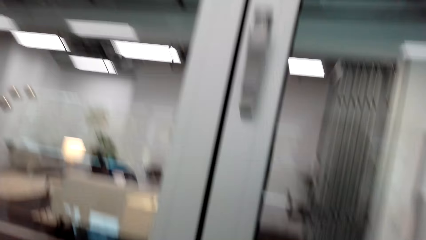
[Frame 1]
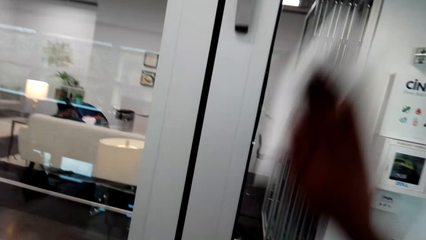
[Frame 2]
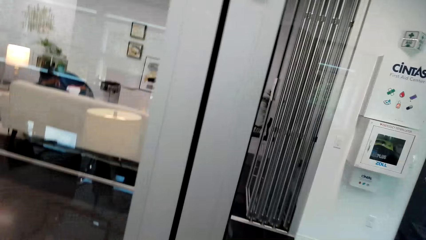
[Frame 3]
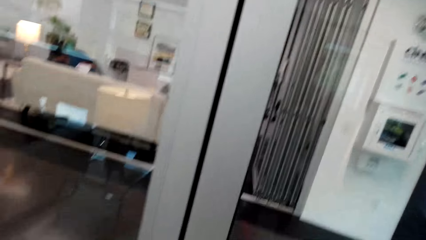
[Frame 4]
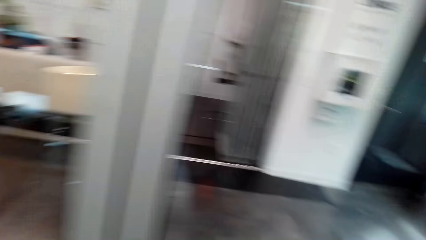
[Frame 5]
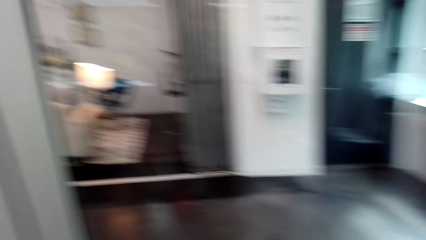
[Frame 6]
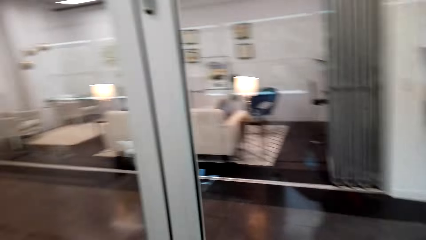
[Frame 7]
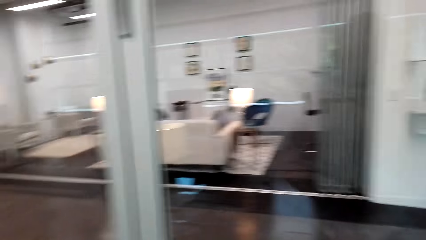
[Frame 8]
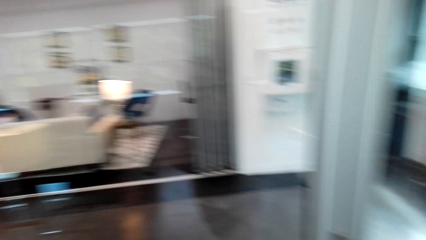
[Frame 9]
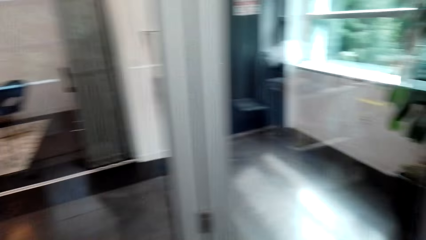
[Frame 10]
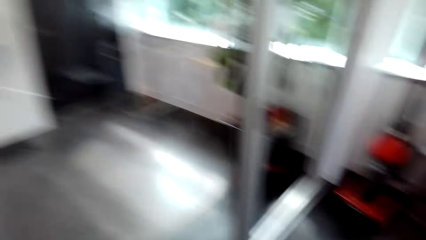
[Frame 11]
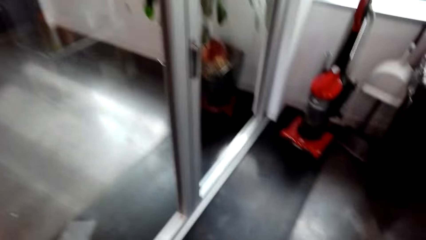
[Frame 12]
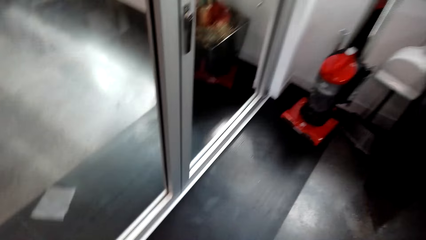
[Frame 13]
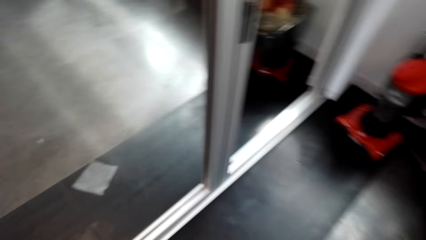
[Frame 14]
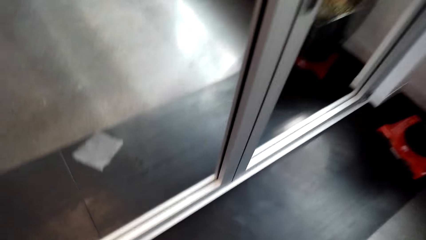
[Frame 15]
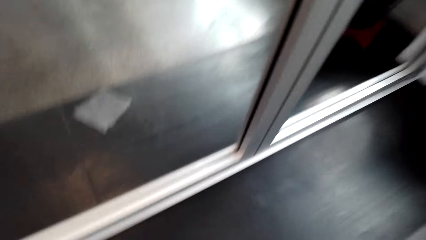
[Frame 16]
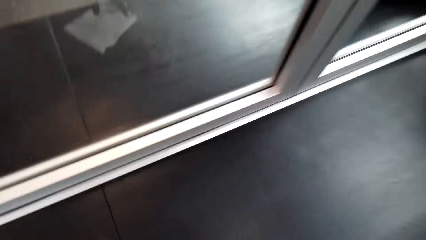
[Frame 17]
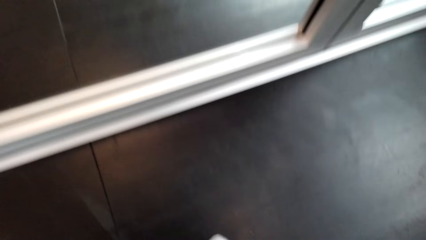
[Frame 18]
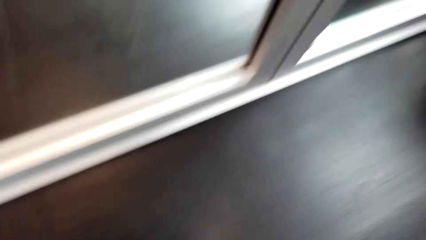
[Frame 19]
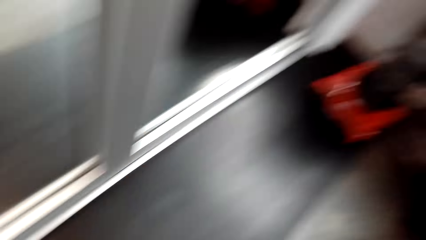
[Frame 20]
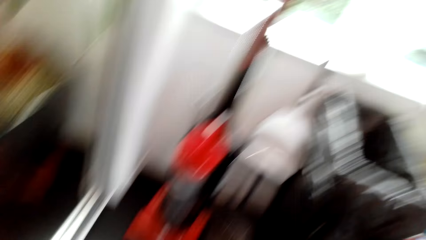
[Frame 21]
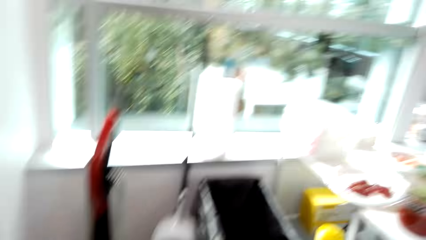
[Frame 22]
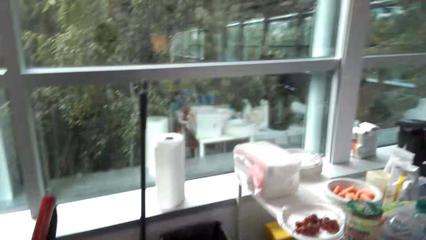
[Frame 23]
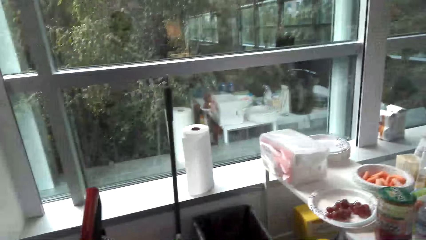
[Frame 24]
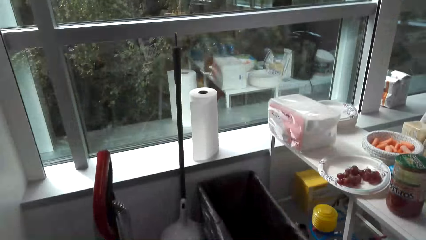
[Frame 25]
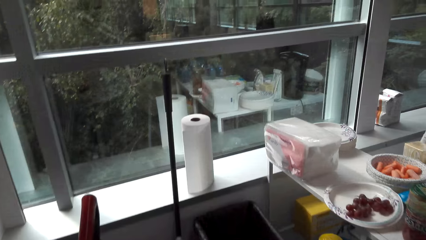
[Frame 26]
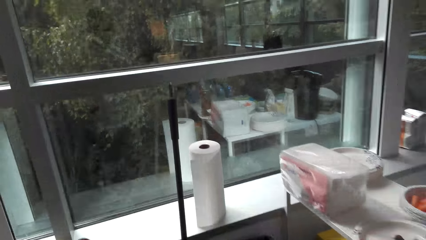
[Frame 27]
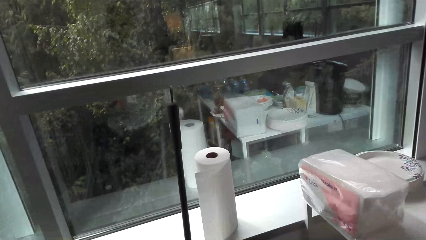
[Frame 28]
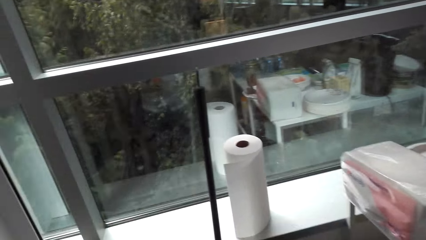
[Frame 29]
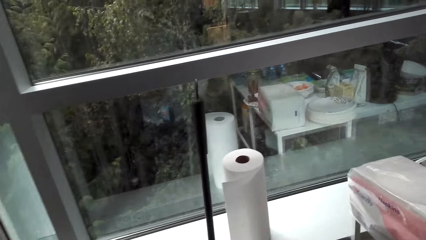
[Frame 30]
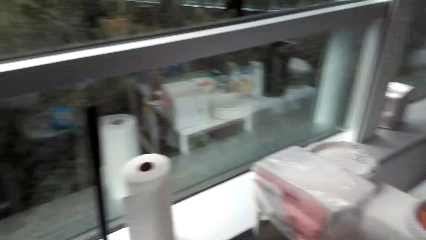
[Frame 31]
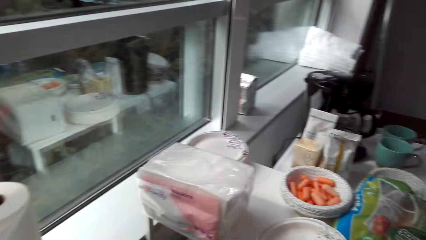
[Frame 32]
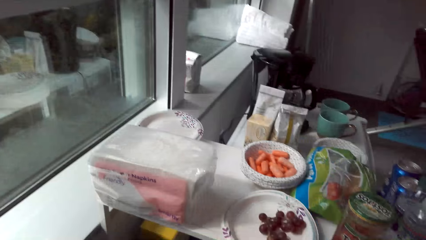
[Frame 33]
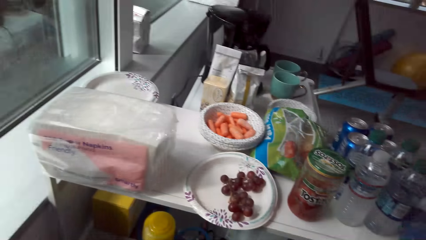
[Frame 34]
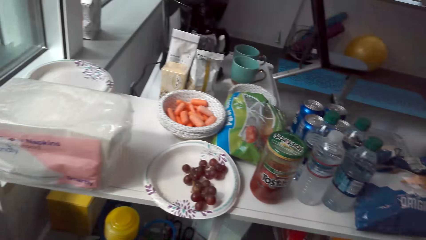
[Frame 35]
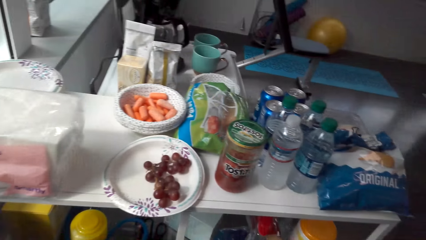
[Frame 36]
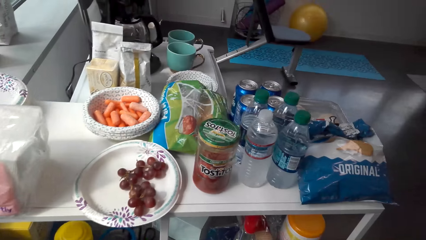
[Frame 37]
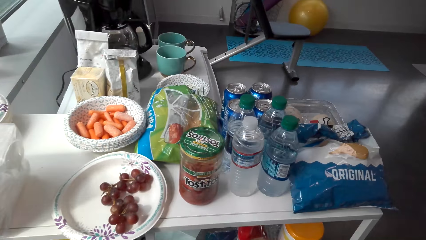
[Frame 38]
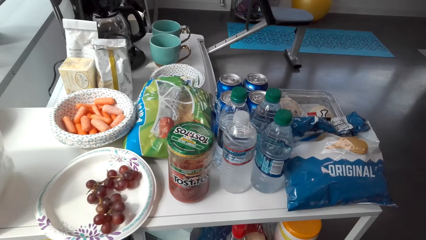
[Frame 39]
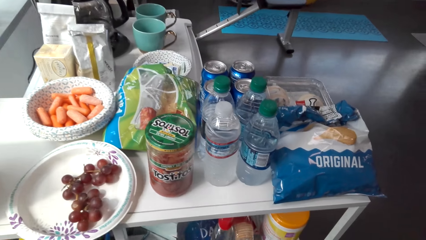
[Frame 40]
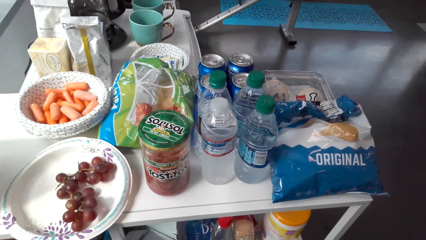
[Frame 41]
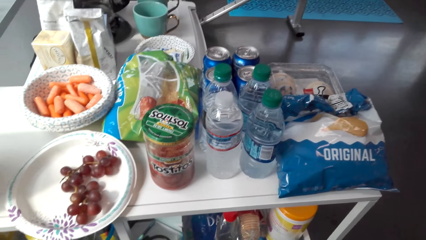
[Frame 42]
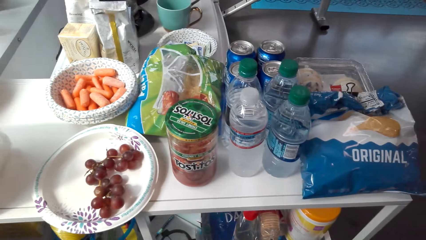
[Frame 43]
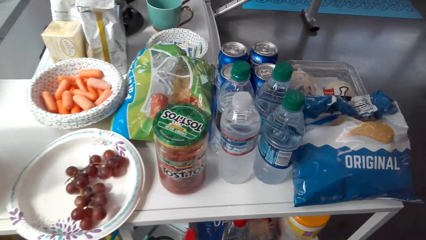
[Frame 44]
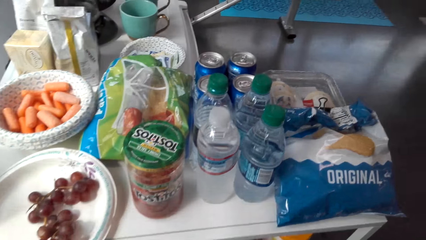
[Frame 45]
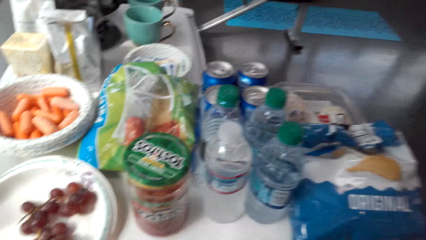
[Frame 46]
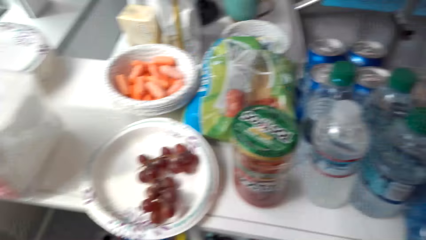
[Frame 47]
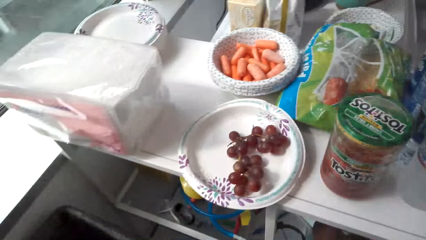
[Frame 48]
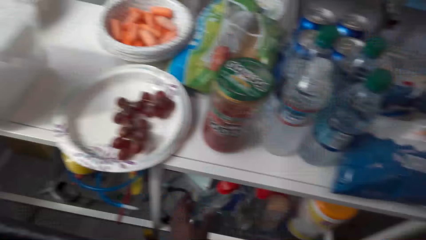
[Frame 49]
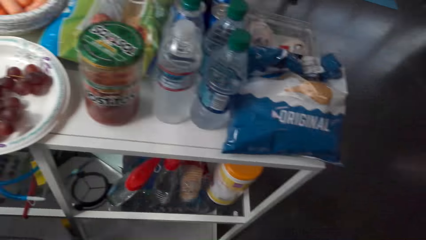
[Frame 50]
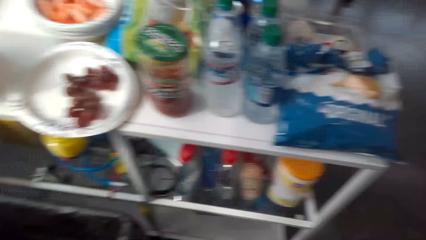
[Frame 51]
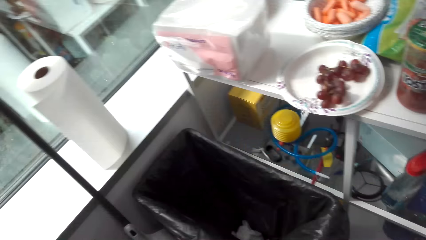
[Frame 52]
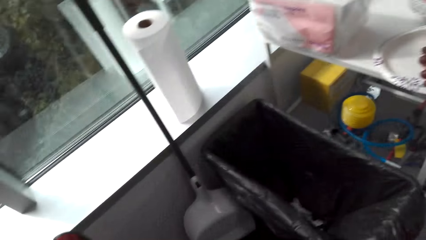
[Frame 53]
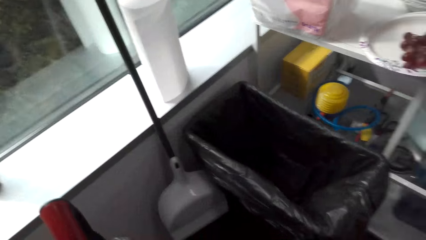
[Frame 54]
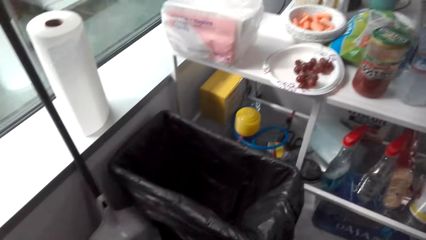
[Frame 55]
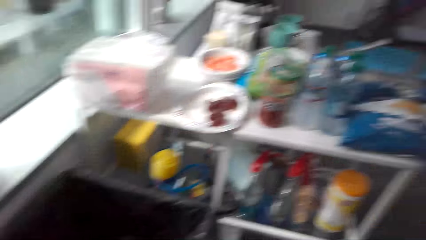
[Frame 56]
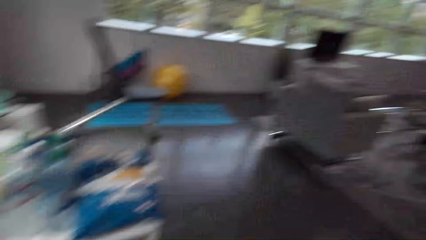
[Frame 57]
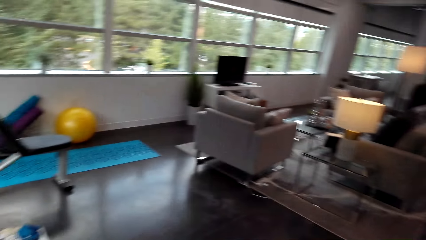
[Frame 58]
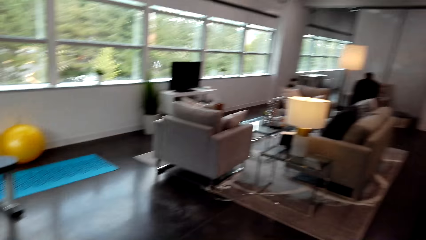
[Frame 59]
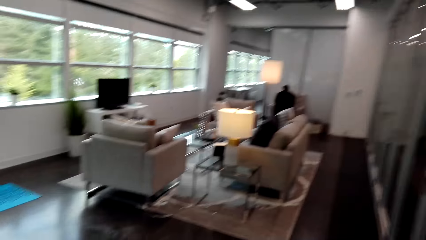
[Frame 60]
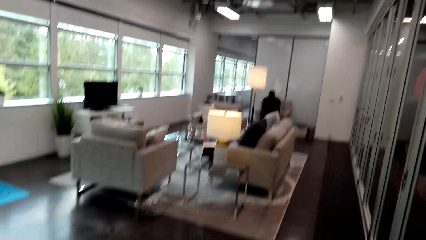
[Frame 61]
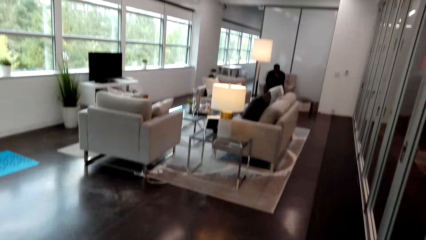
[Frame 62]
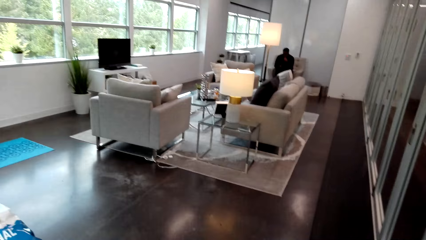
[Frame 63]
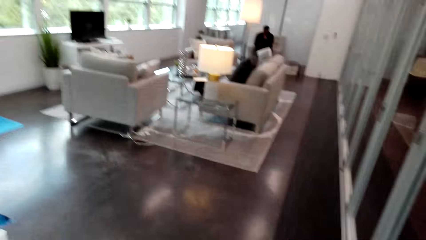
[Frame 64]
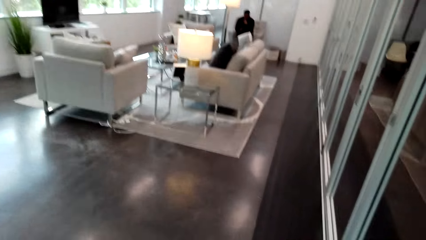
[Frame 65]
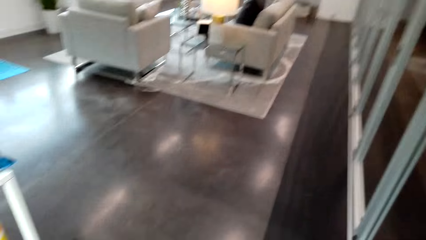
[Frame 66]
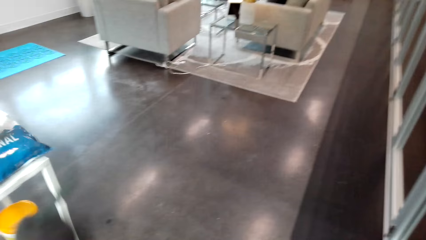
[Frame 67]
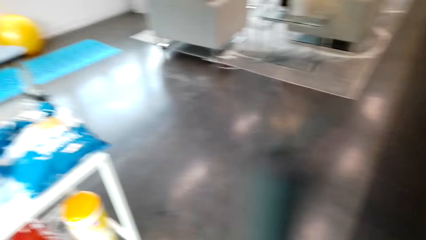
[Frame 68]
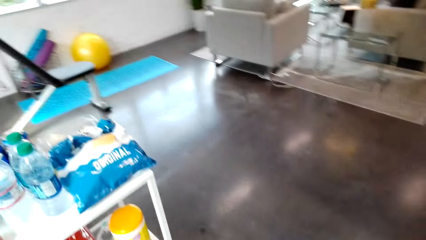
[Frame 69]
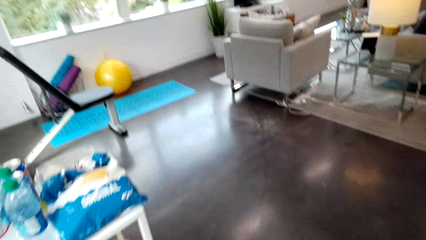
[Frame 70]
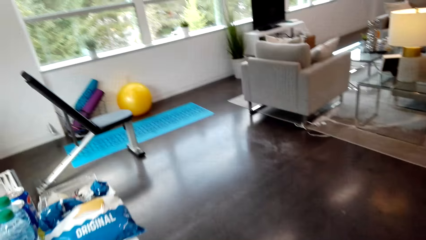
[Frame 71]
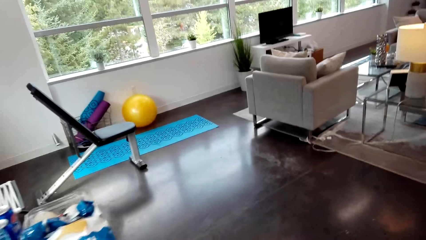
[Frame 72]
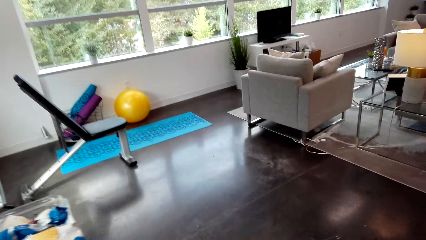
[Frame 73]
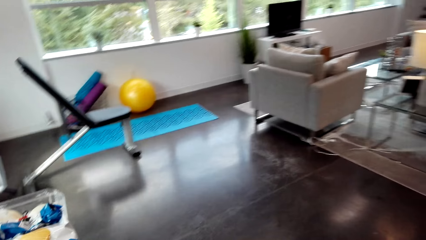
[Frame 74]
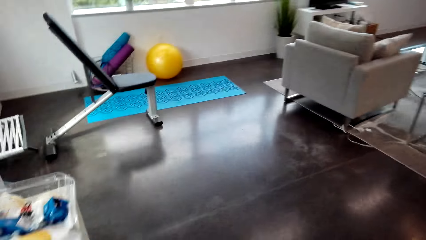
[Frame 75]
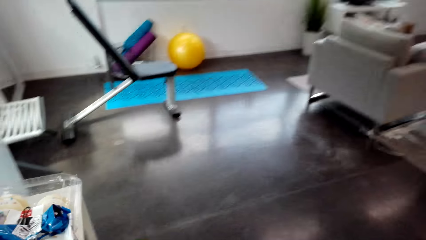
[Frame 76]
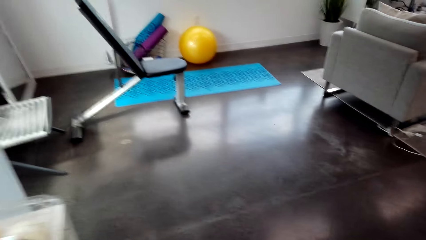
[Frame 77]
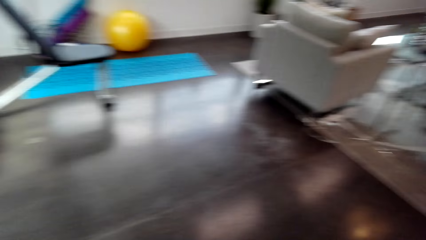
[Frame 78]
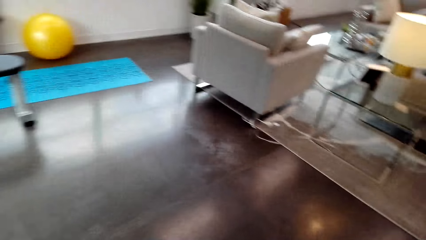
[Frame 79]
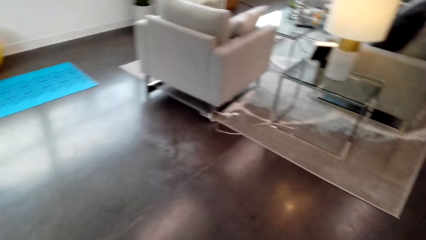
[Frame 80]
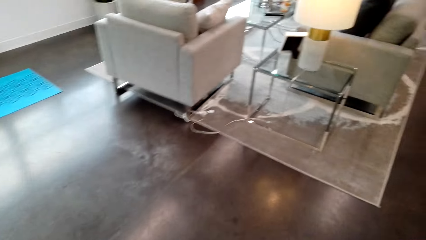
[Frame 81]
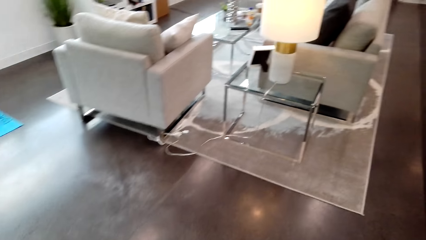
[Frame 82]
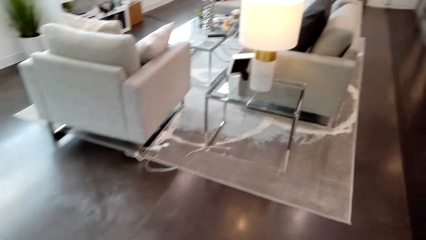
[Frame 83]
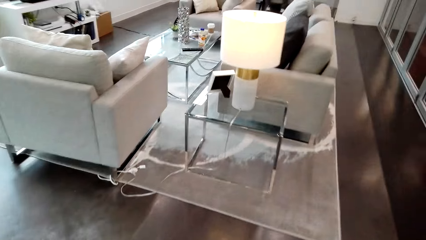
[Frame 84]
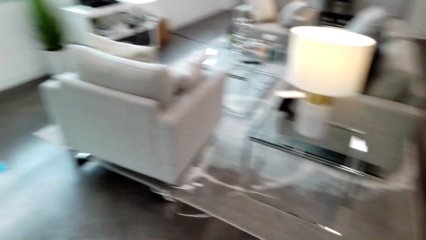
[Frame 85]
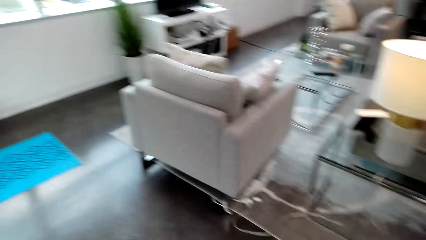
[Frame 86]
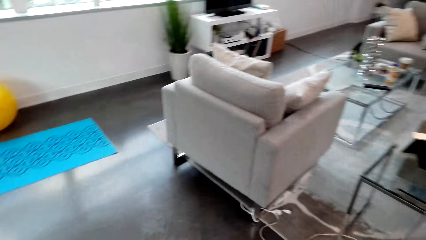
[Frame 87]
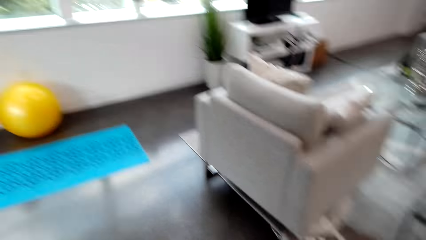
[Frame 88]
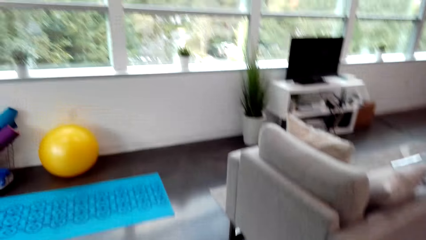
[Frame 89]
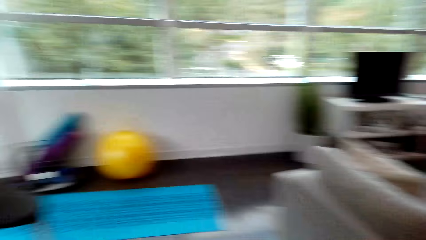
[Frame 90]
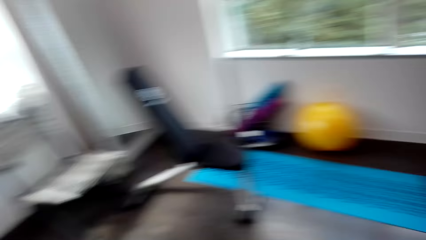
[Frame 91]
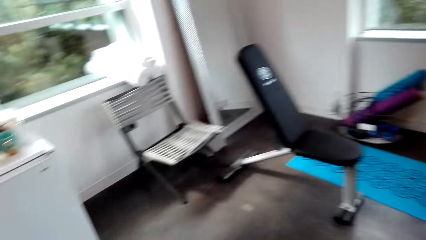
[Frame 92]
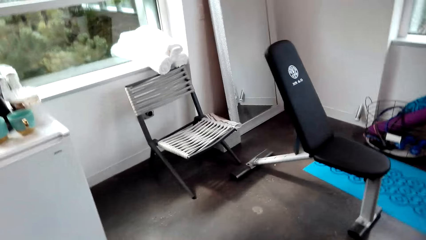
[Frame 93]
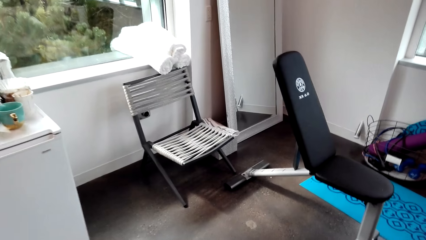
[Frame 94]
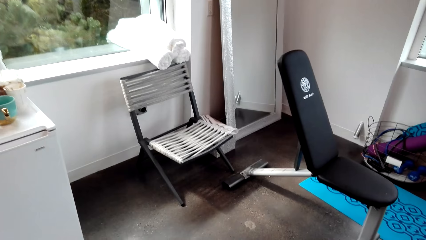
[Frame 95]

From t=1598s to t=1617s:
The camera wearer walks around the room. They pick a paper towel from the floor. They throw the paper towel in a dust bin. They rotate the camera. They walk.
